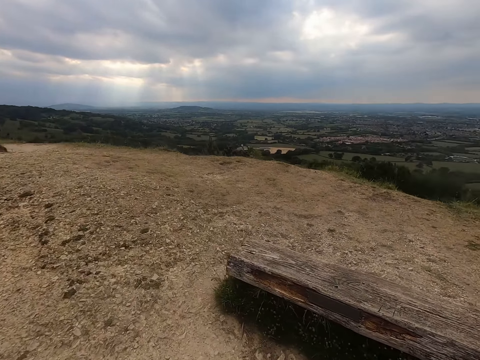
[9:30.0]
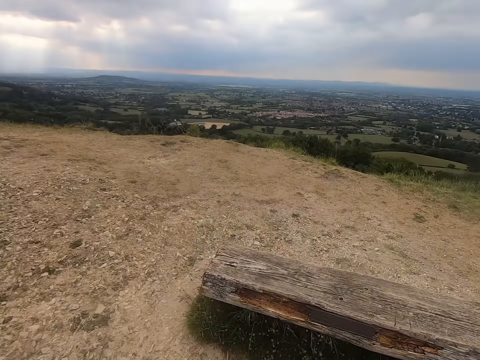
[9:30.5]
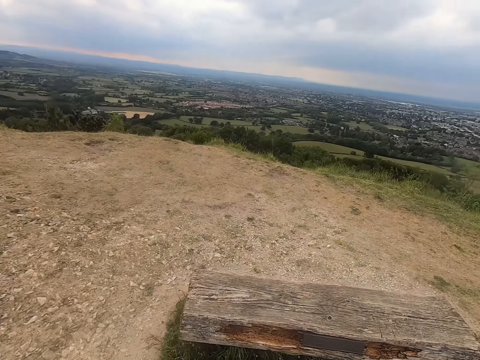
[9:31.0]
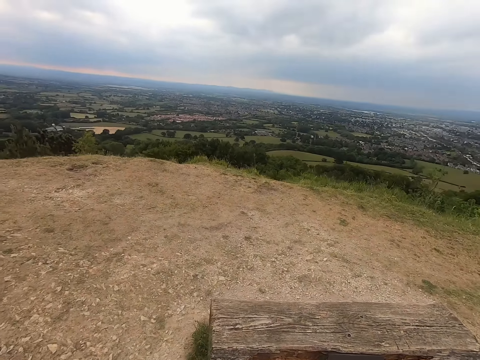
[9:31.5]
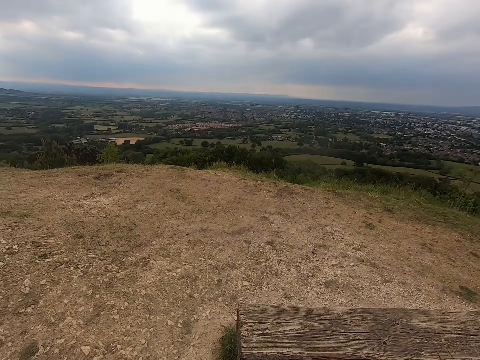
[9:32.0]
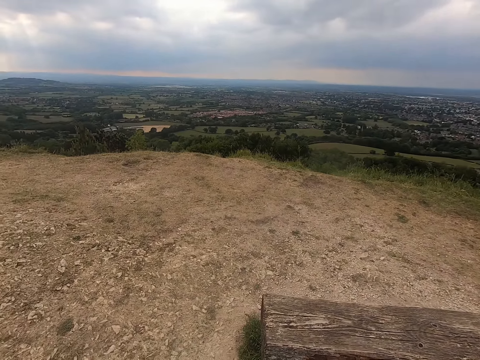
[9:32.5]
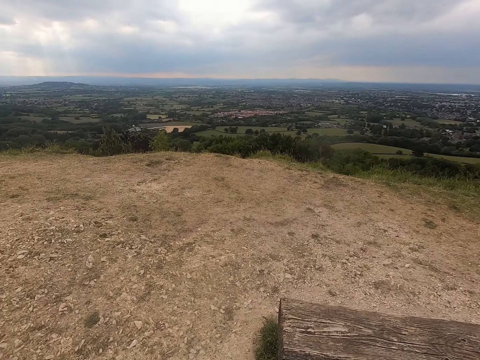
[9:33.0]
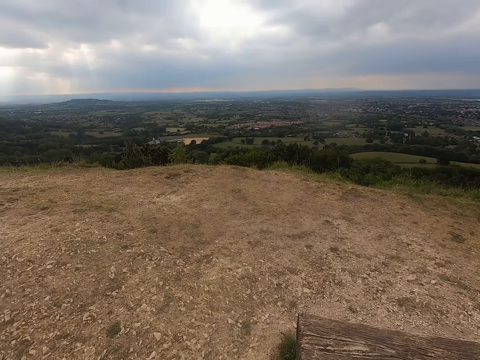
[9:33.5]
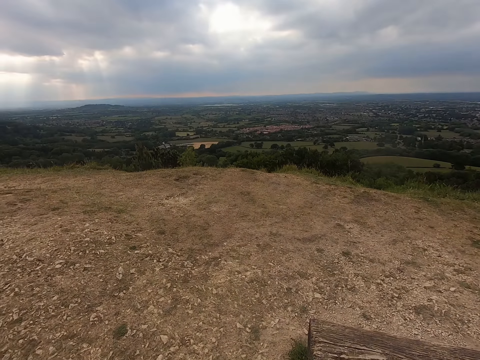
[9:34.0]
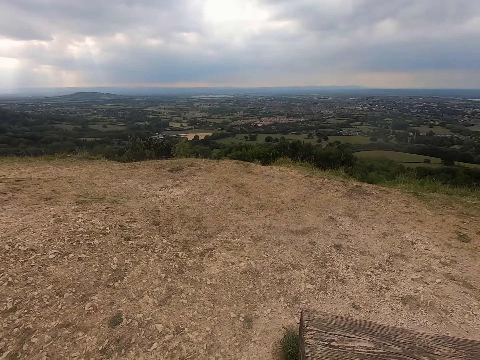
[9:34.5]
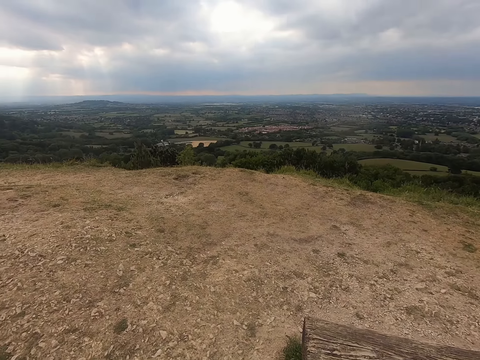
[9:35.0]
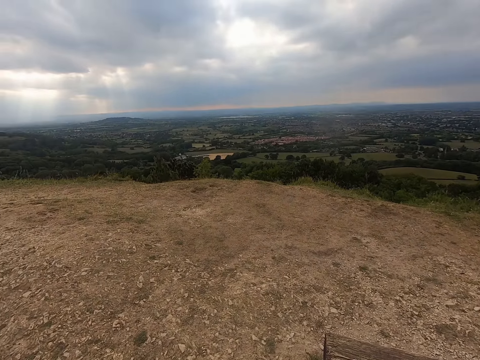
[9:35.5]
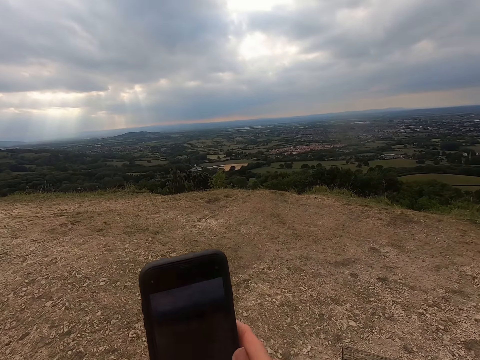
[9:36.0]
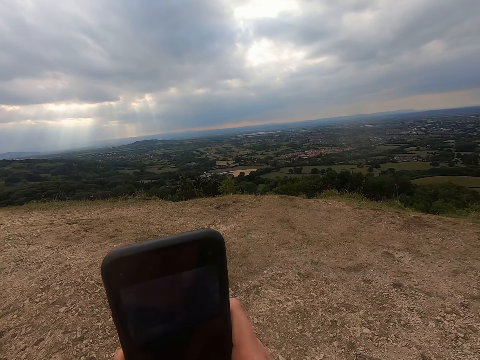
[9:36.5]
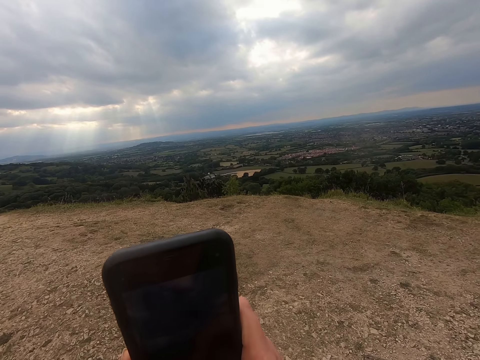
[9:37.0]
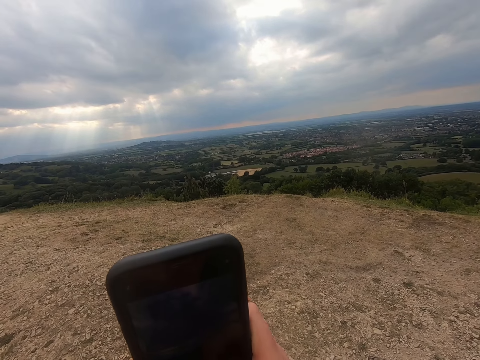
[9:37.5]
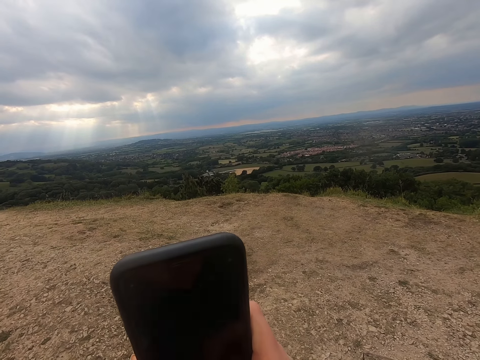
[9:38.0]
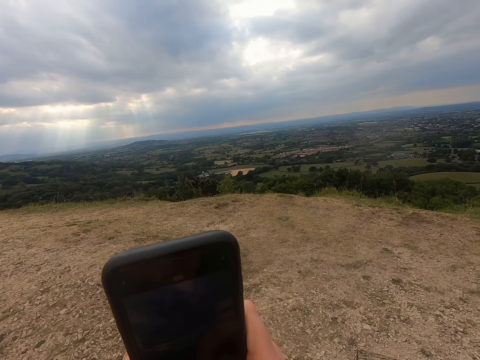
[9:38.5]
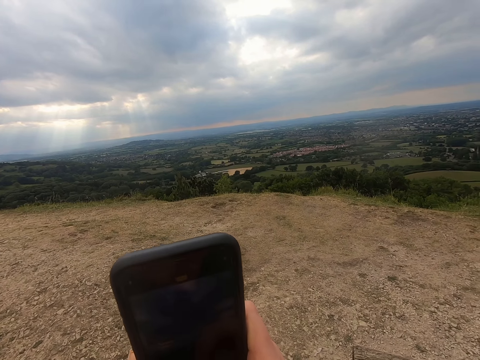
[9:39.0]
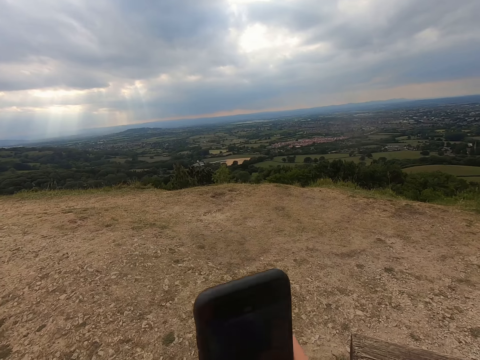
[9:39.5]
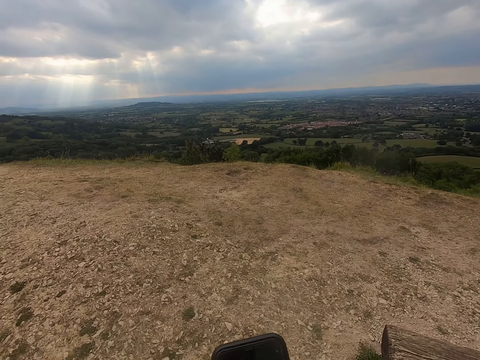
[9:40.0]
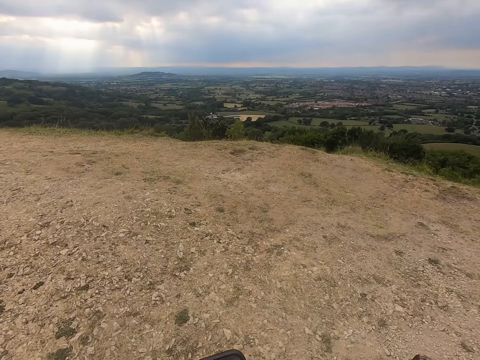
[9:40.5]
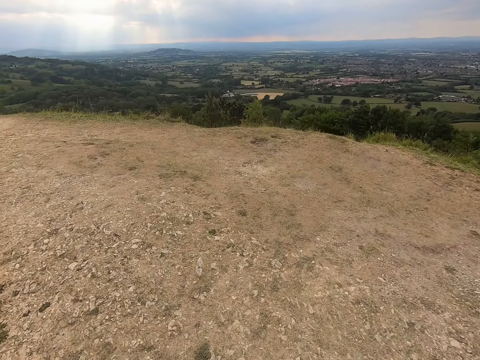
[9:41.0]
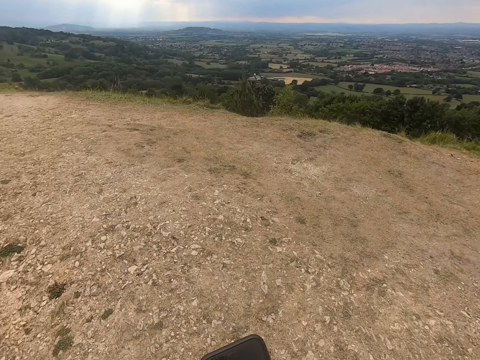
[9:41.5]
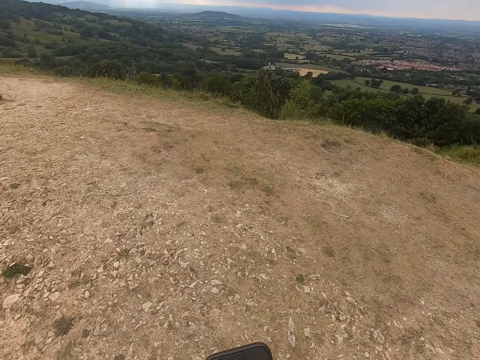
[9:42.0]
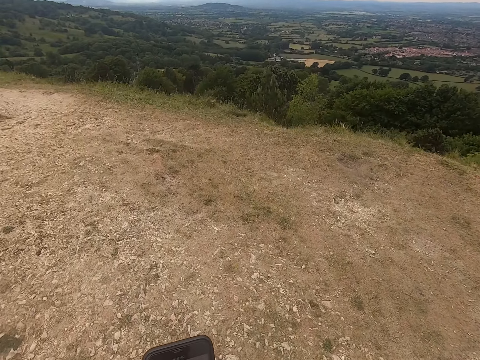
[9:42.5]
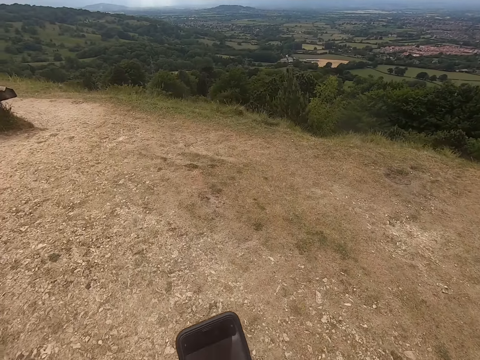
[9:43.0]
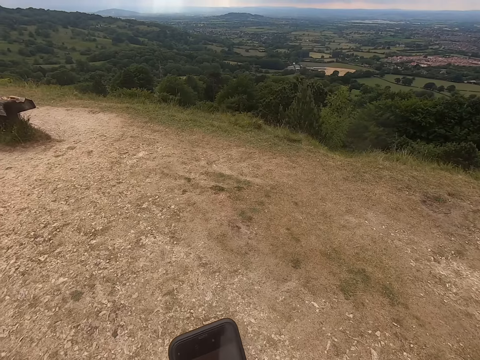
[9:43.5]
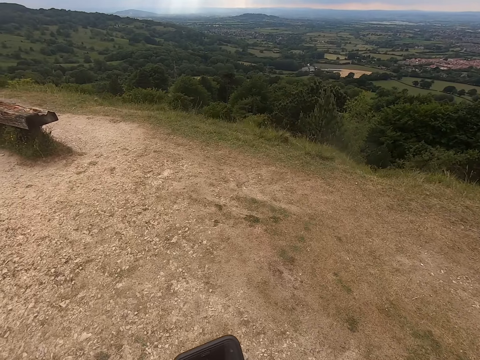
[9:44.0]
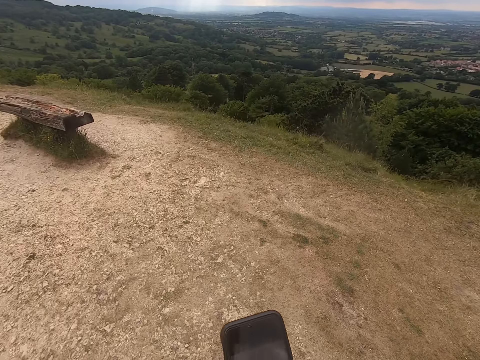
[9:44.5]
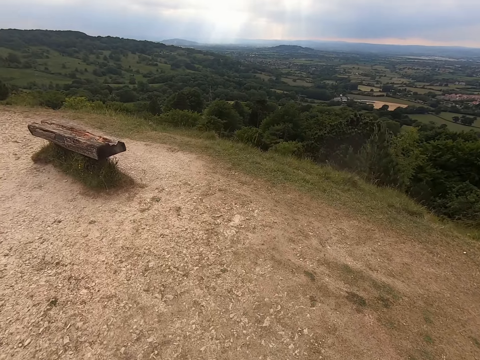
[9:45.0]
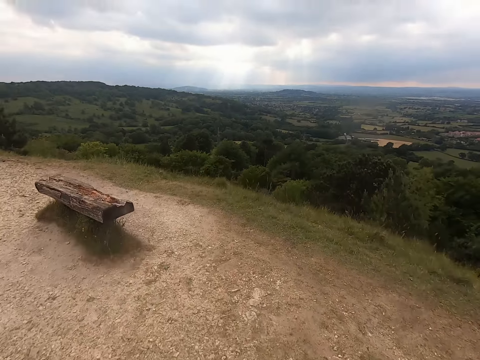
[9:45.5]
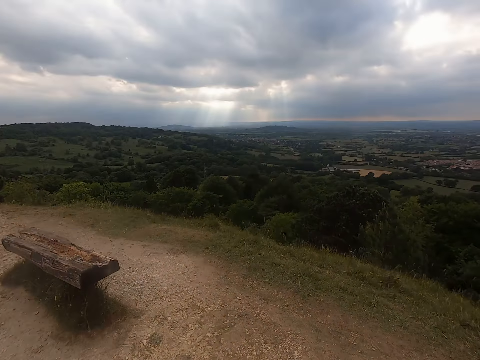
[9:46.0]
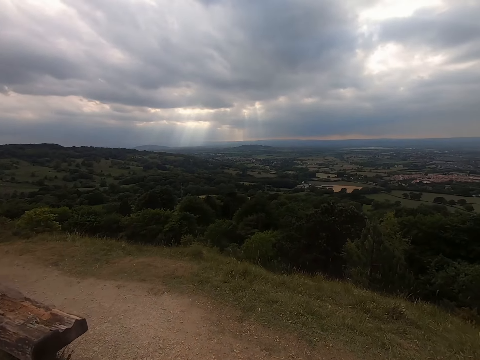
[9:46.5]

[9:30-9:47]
The camera wearer looks around and stops. They operate a phone. They hold the phone in the hands. They walk around the forest.

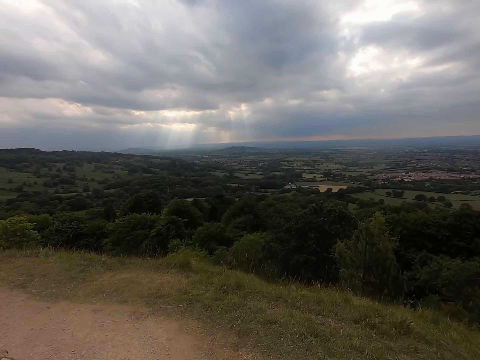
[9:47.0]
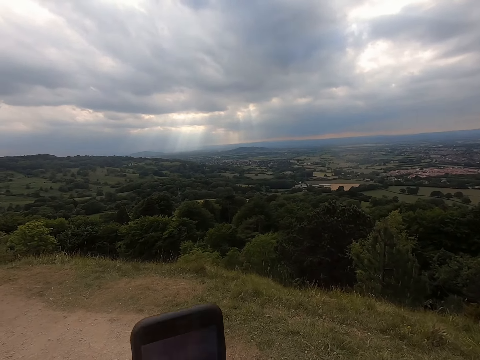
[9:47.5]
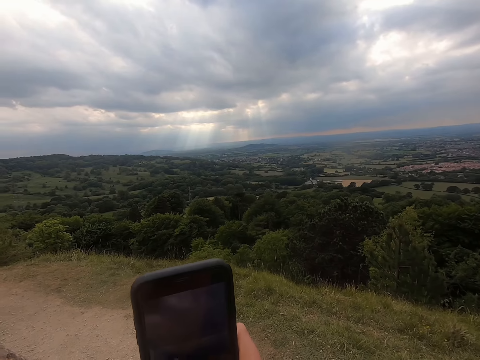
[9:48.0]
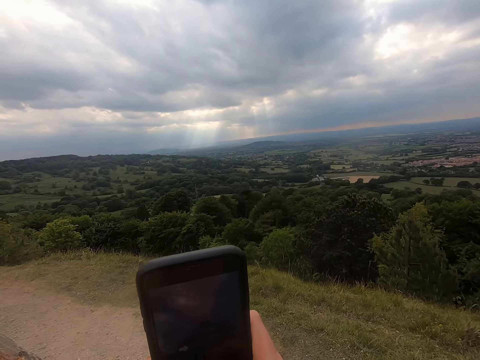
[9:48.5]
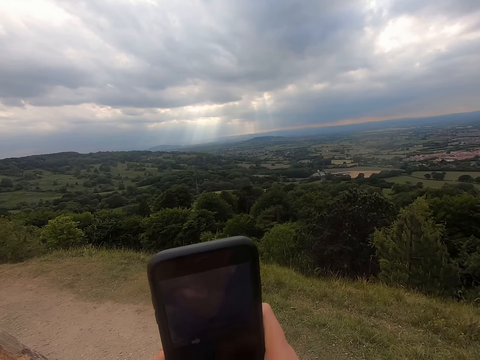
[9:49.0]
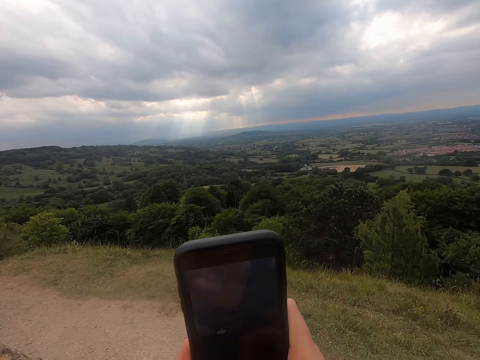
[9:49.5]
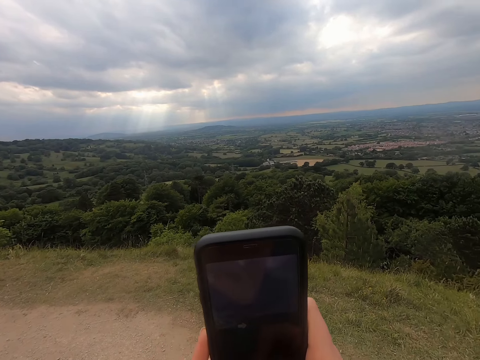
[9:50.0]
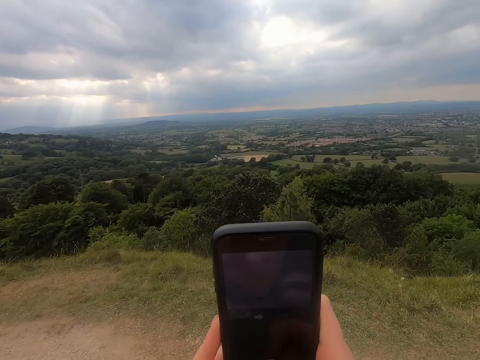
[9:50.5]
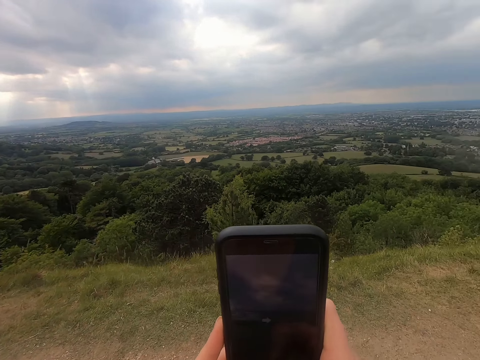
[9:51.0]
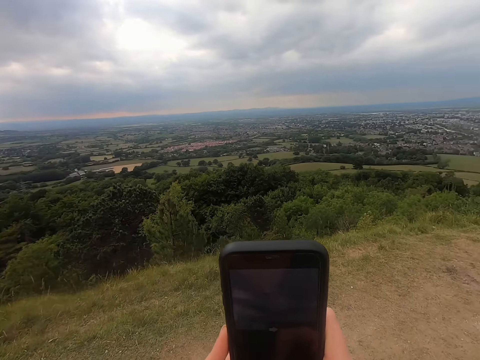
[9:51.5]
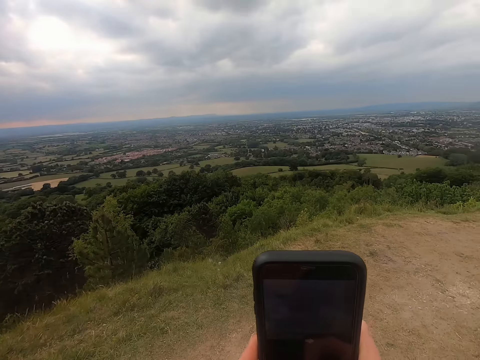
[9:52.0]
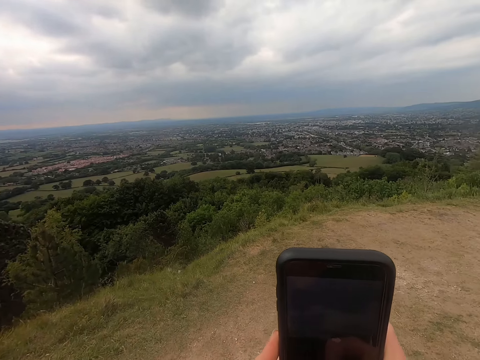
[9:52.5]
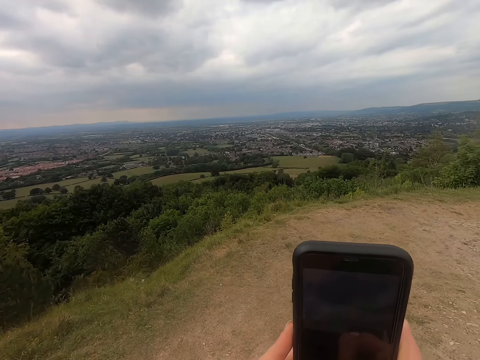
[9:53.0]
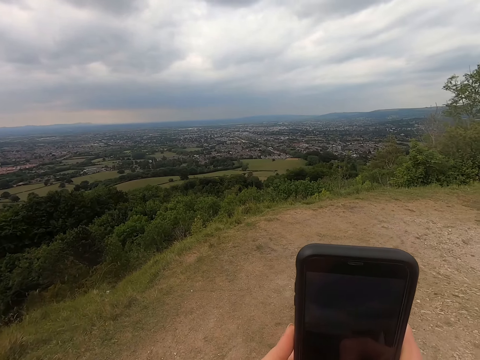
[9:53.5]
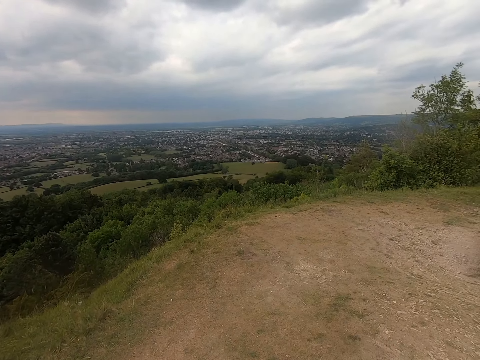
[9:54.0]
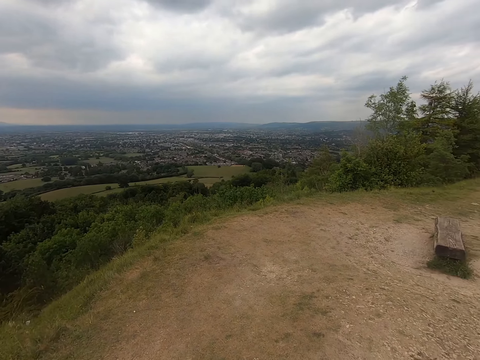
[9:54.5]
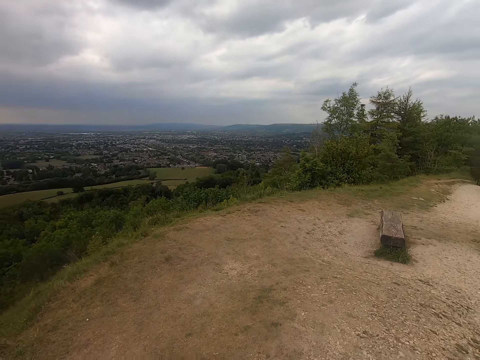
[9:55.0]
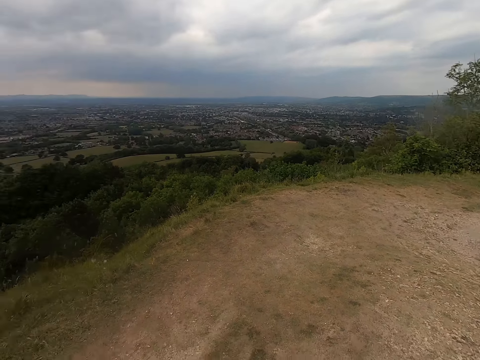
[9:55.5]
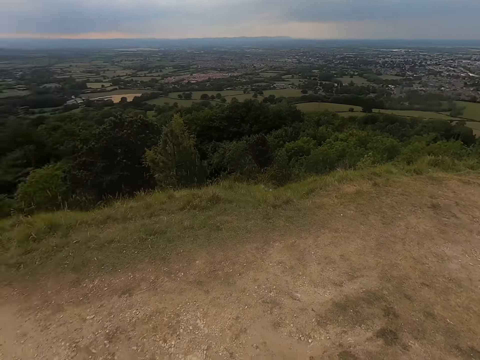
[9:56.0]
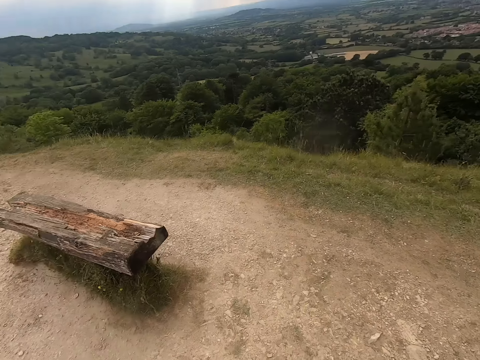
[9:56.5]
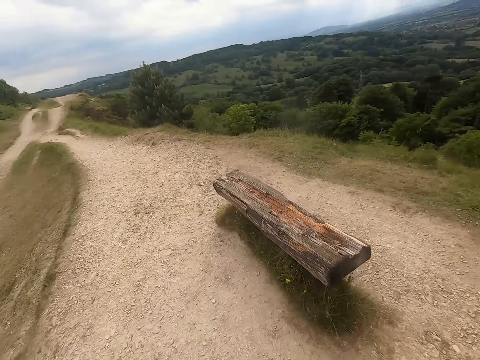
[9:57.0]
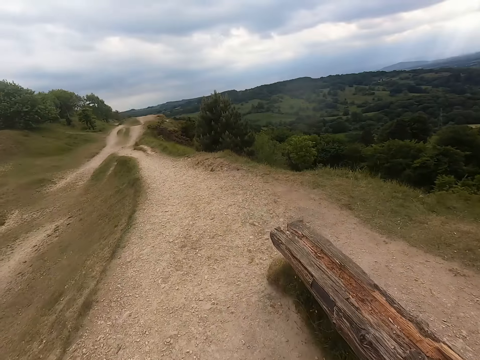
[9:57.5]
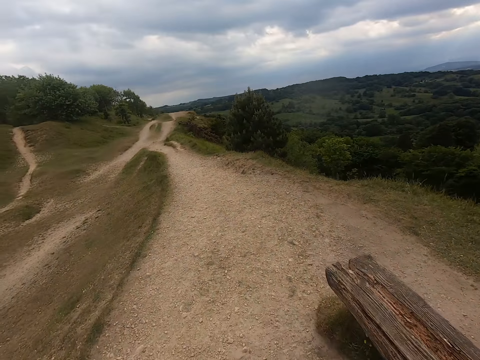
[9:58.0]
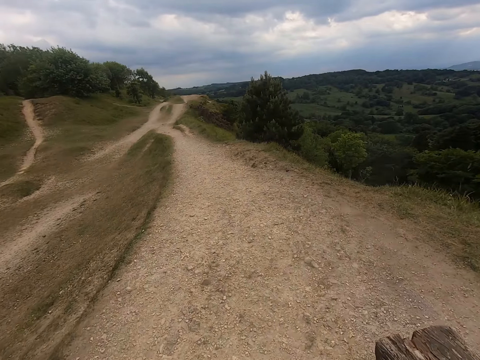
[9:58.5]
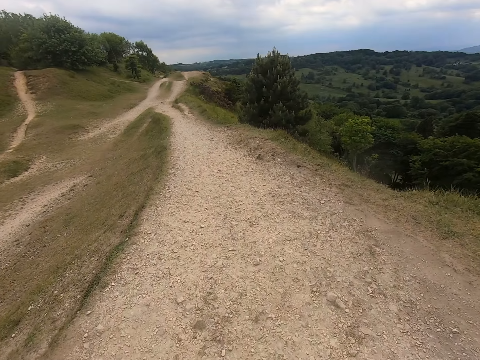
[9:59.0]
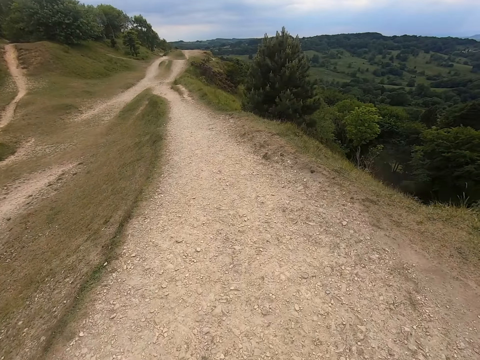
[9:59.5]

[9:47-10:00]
The camera wearer records with a phone. They operate the phone. They look around. They walk around the forest.
